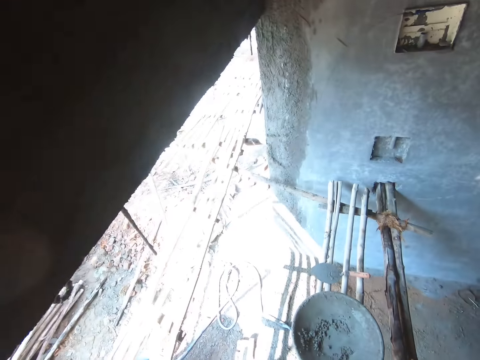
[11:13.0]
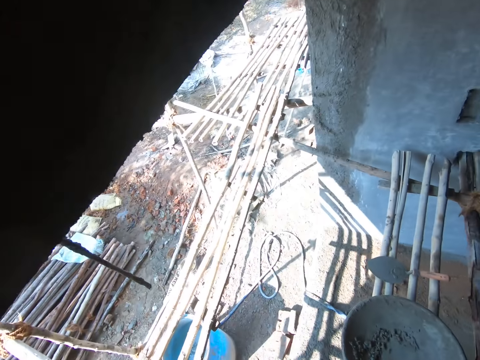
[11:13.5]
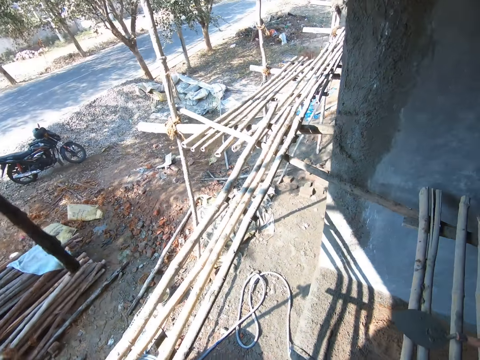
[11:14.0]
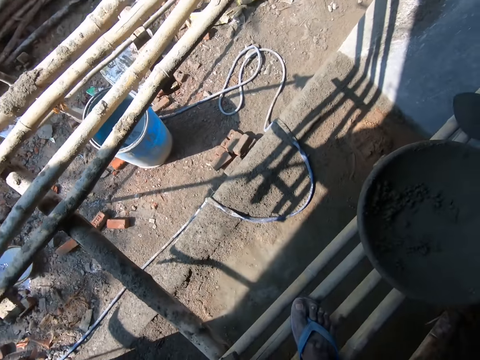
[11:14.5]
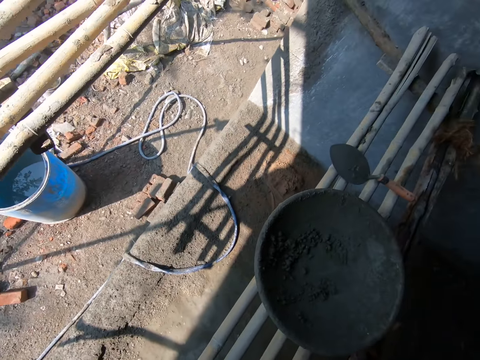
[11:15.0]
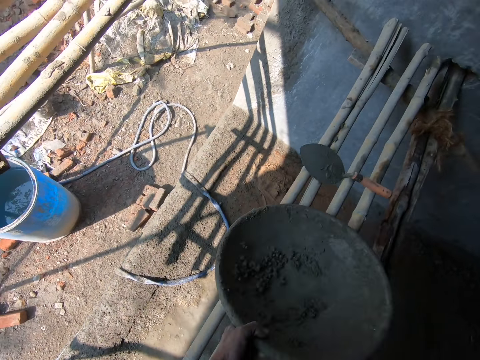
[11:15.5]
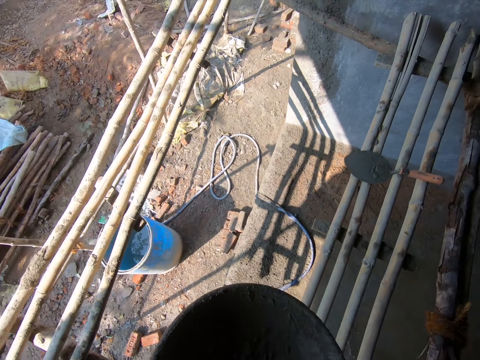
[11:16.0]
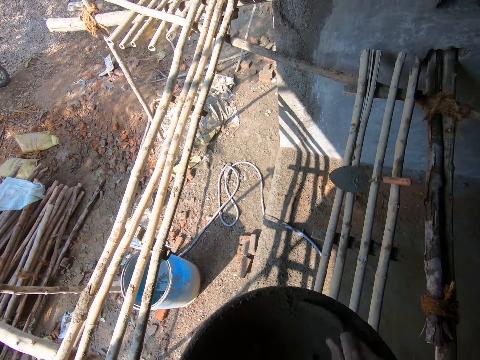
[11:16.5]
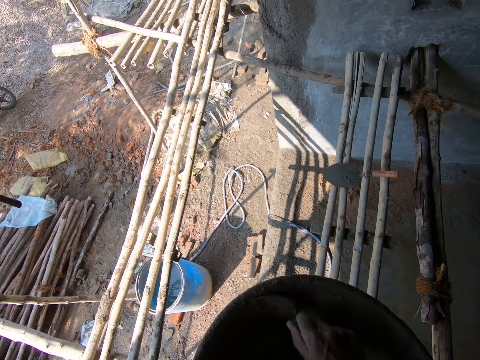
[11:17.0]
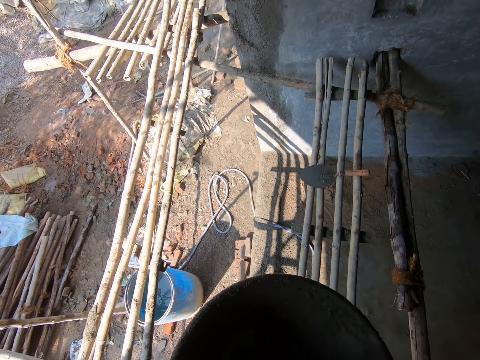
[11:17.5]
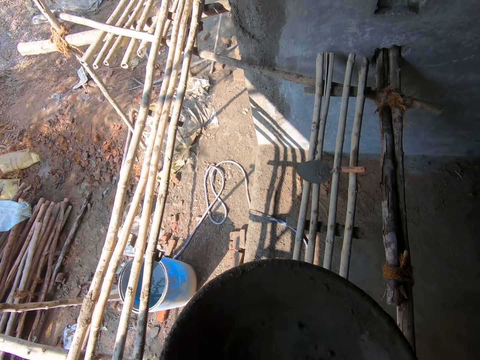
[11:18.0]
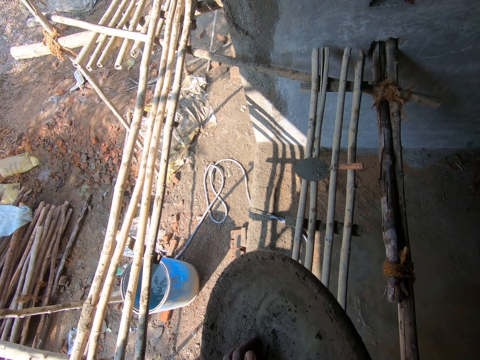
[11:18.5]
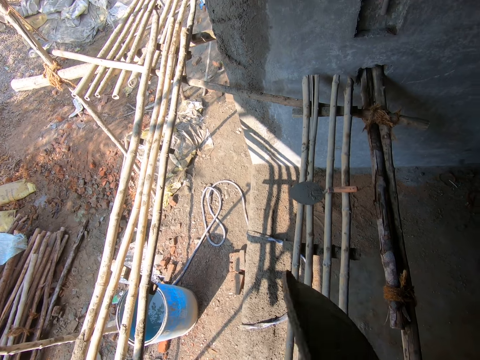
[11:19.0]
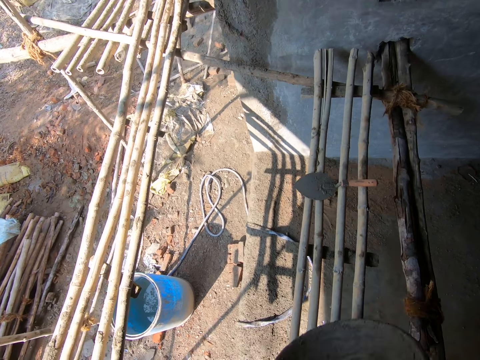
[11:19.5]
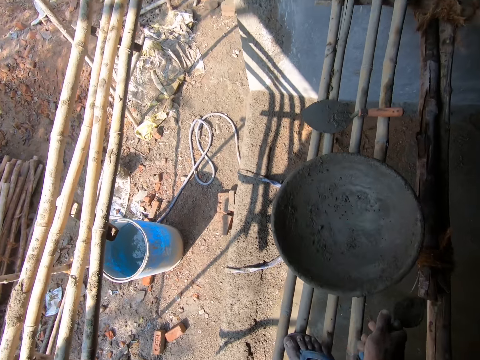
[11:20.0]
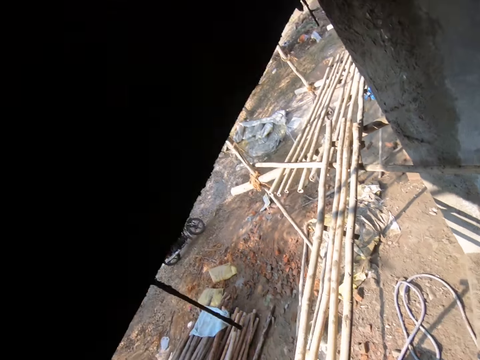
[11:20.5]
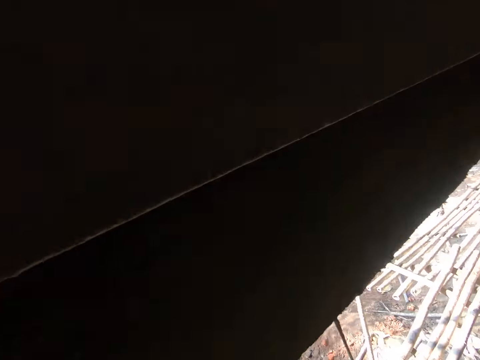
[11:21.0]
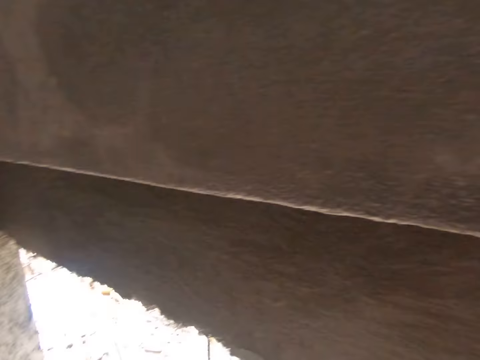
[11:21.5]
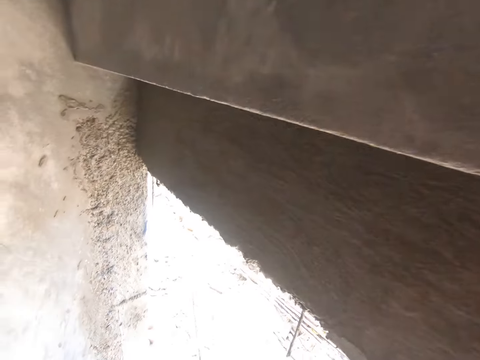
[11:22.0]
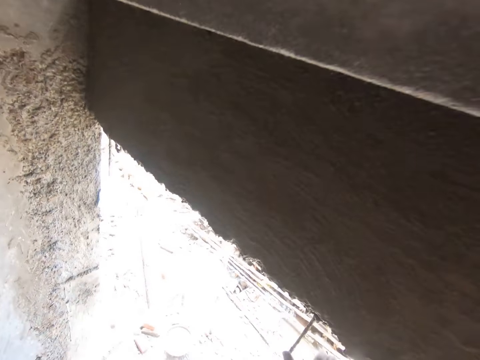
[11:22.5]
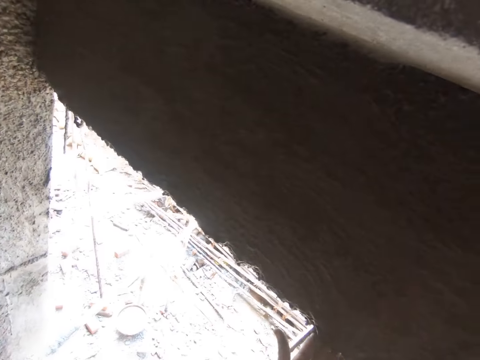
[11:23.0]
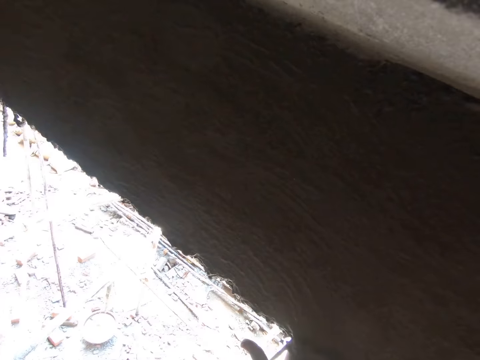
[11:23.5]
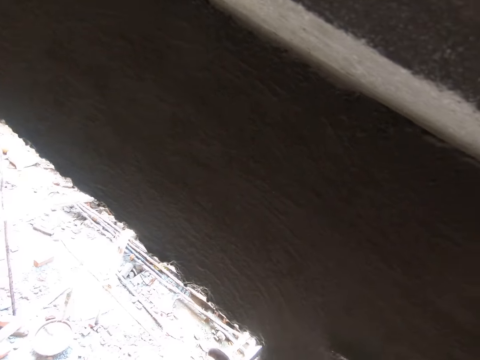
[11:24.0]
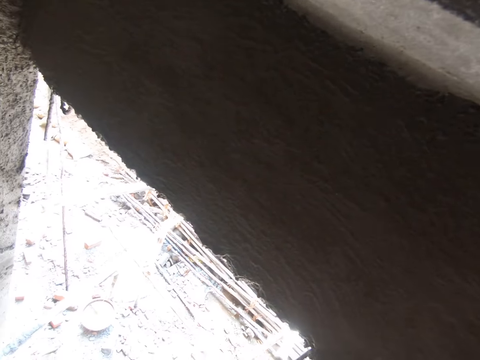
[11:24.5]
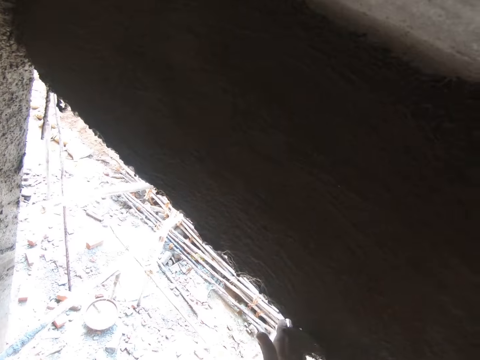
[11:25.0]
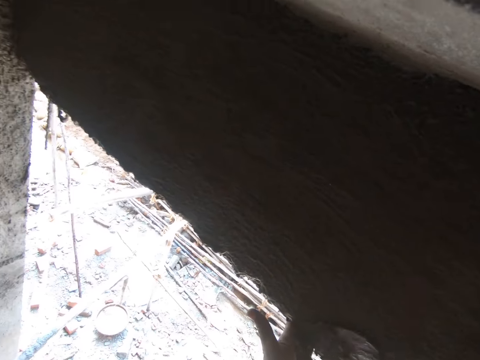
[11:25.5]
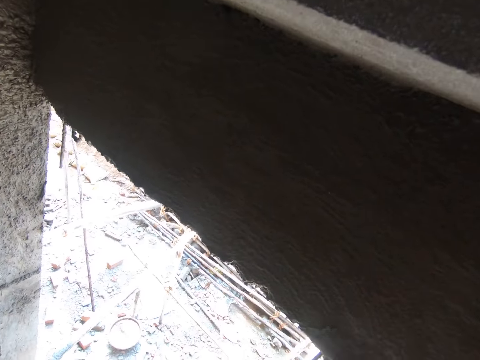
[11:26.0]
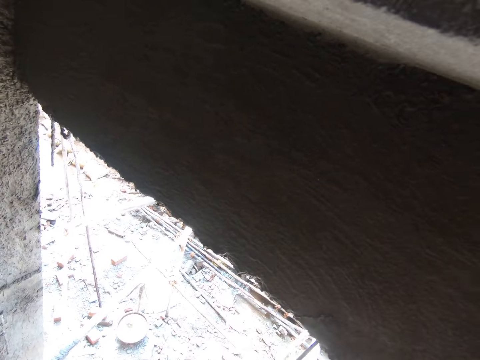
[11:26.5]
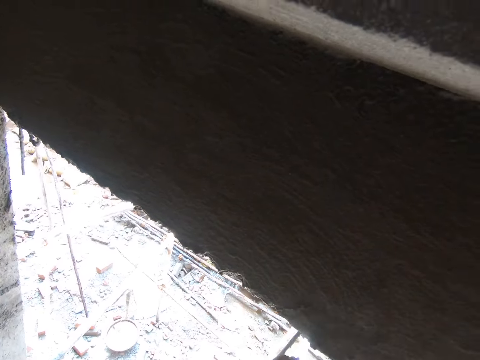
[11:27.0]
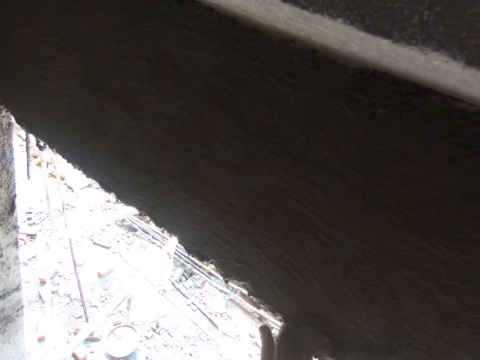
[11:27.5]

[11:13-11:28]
The camera wearer picks up the head pan. They gather the concrete in the pan with the trowel. They pour the concrete and put down the head pan. They smear the concrete on the wall with the trowel.

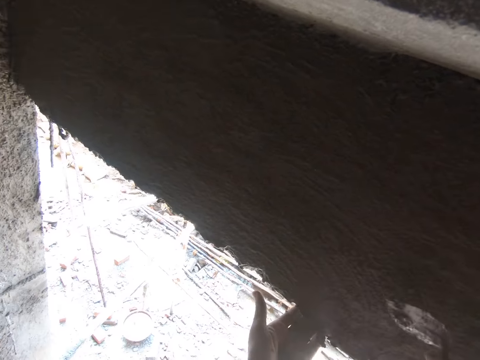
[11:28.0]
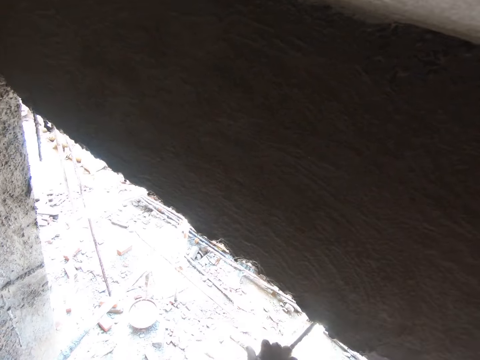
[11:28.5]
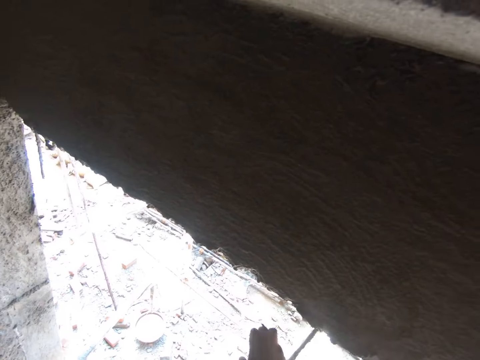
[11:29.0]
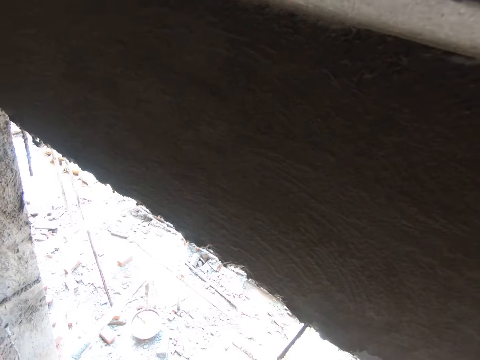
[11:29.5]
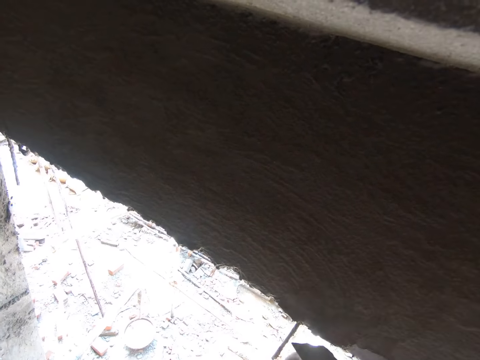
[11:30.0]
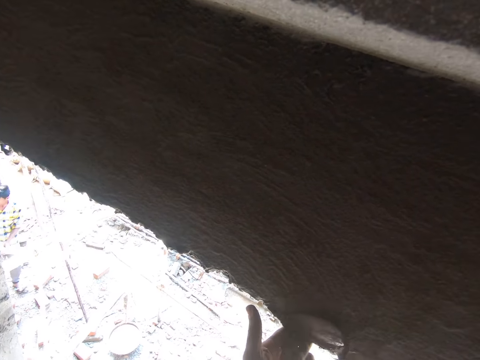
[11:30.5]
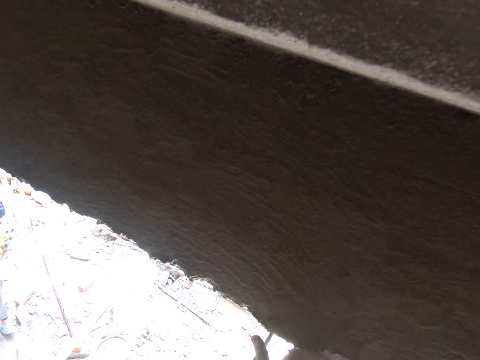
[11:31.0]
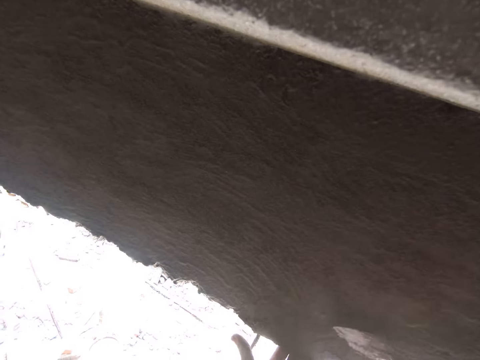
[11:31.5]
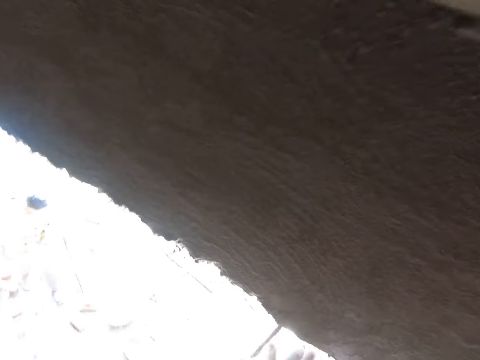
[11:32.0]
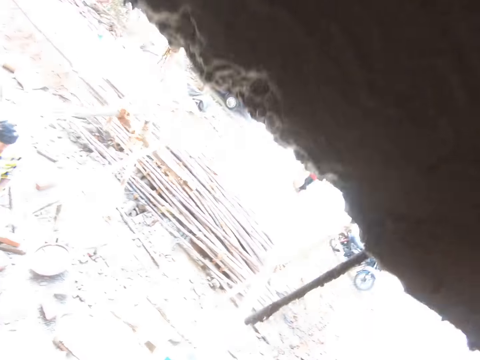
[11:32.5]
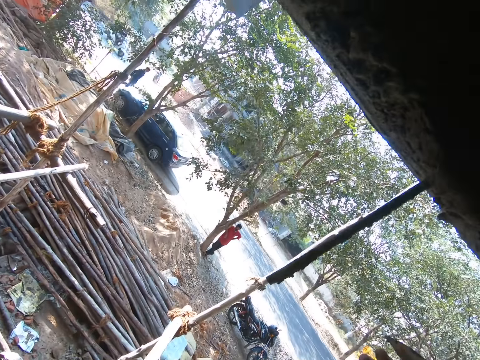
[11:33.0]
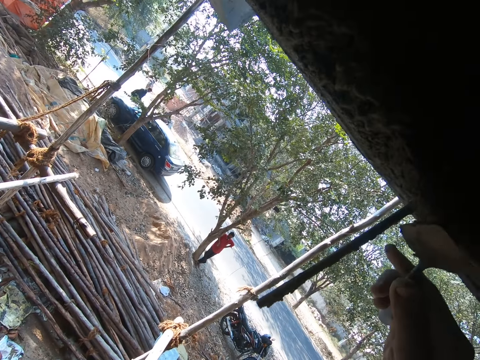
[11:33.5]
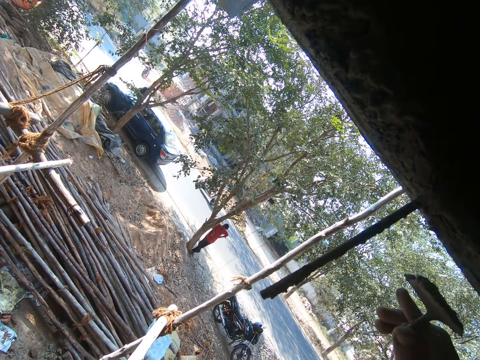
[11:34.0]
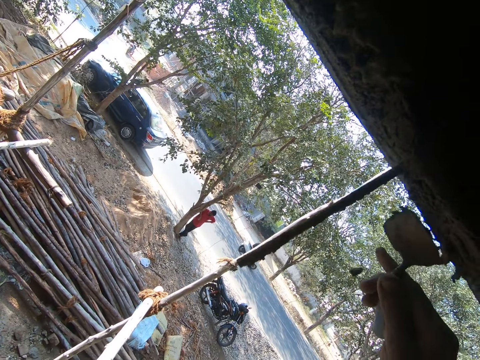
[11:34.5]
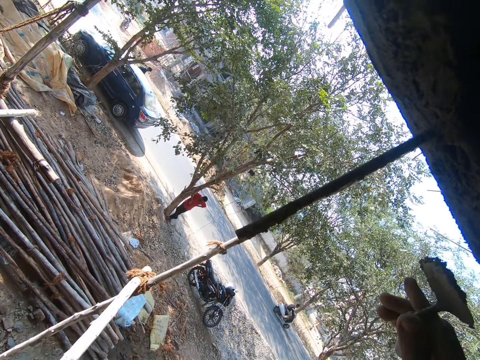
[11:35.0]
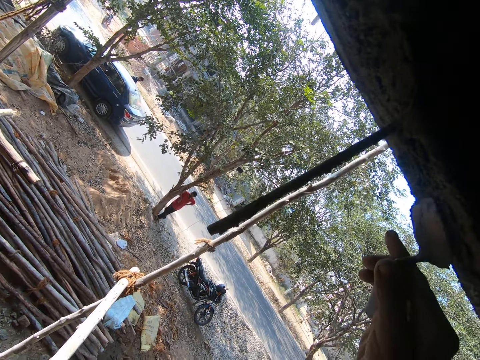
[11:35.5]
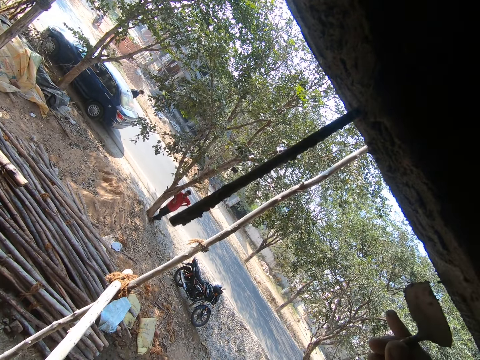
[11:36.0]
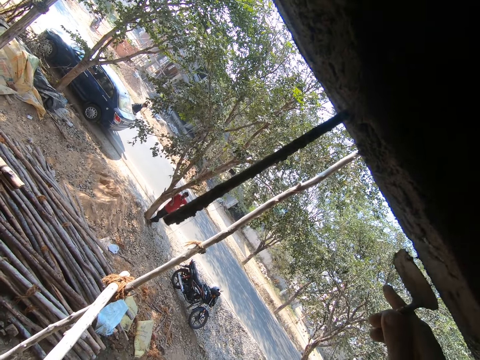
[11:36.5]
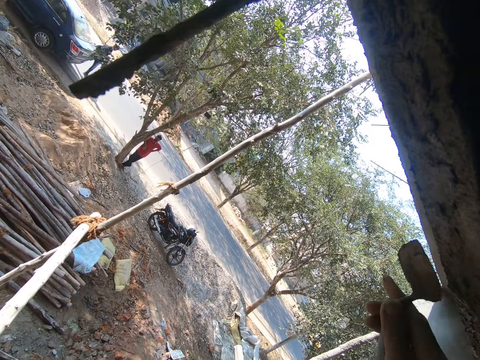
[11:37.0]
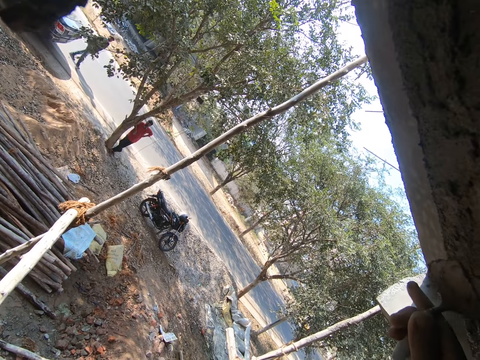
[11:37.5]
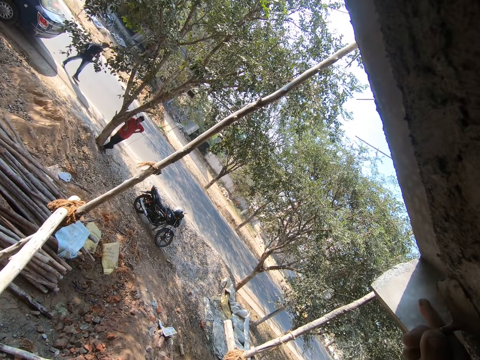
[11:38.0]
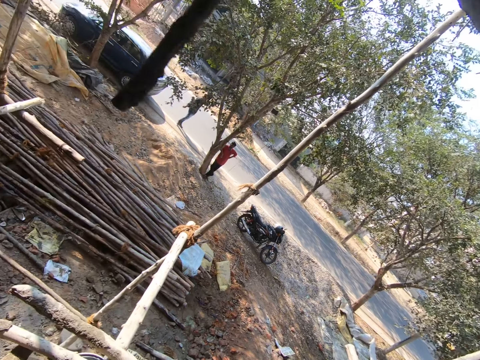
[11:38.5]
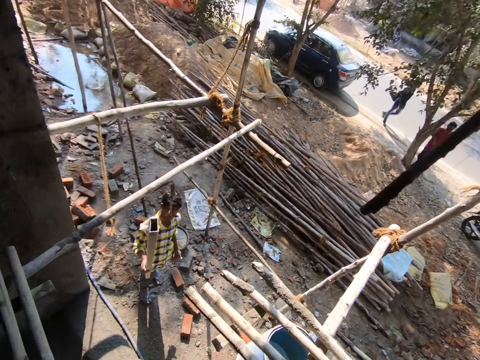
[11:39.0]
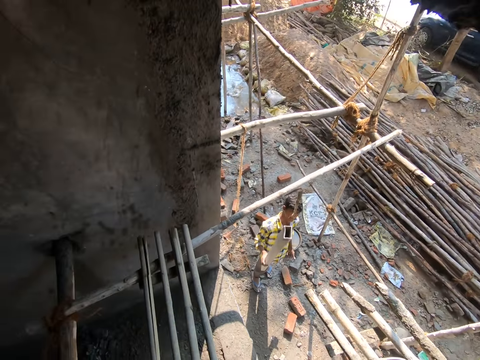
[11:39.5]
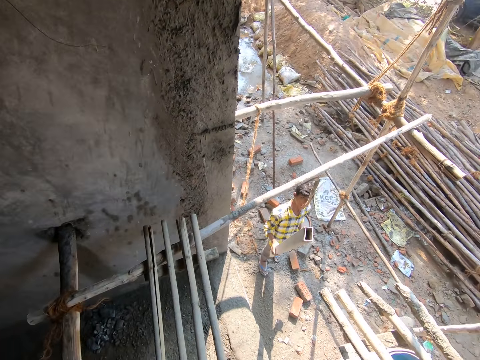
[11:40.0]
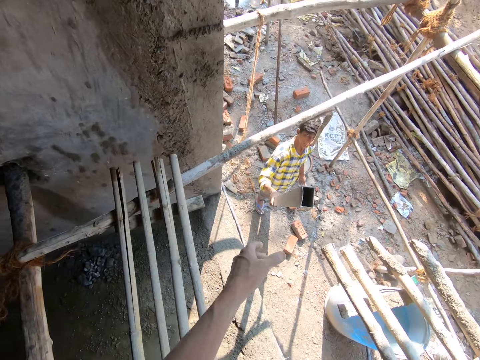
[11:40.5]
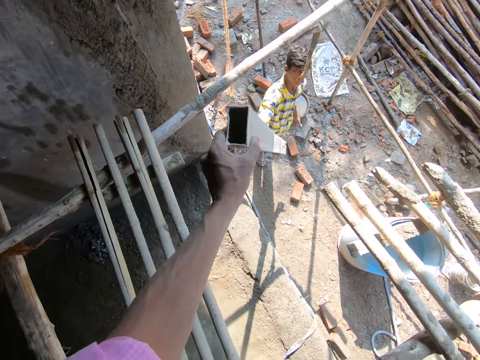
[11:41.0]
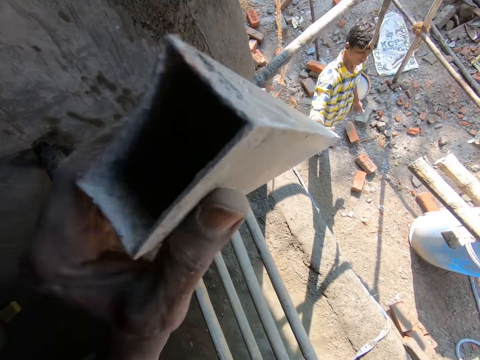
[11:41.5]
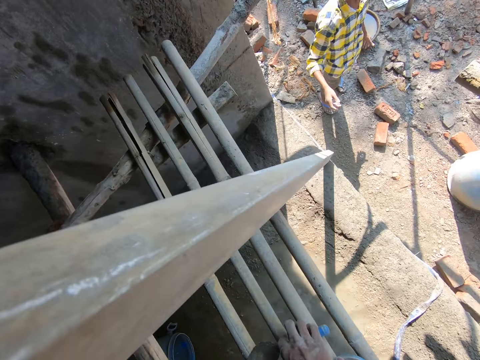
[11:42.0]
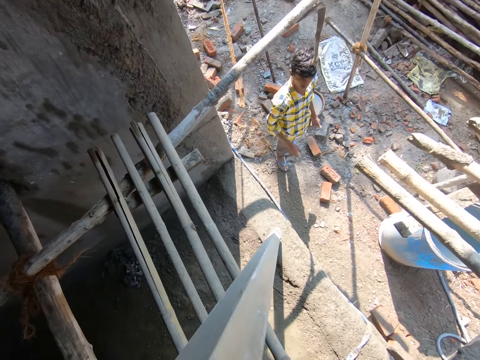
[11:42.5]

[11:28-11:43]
A man holds a metal. The camera wearer picks up a rod from the man.
